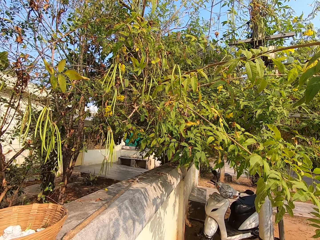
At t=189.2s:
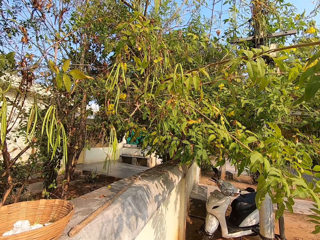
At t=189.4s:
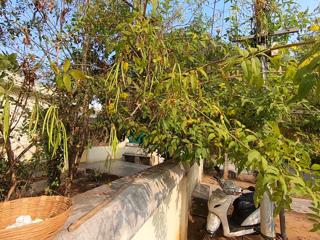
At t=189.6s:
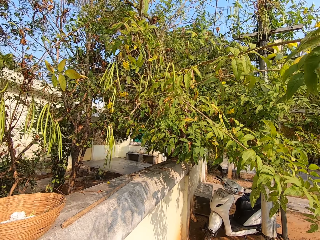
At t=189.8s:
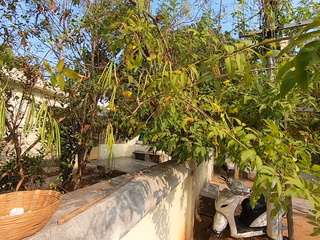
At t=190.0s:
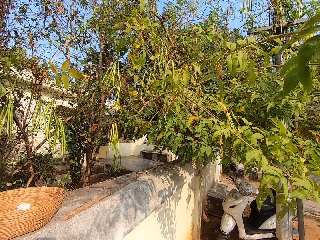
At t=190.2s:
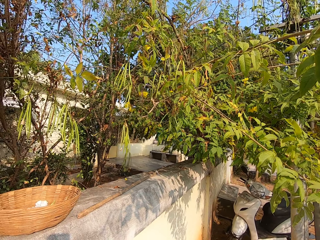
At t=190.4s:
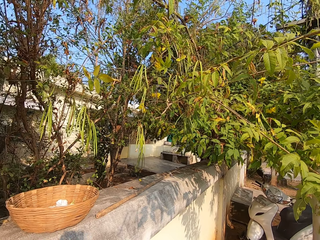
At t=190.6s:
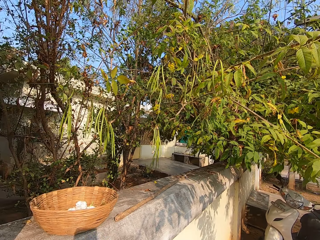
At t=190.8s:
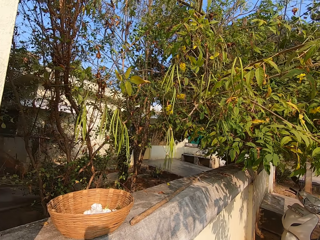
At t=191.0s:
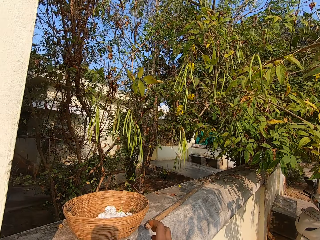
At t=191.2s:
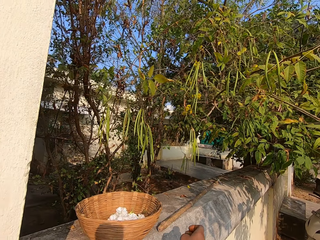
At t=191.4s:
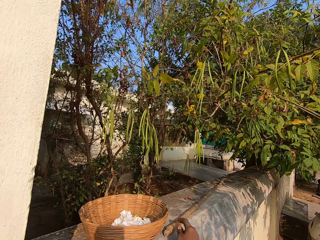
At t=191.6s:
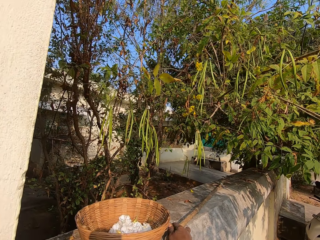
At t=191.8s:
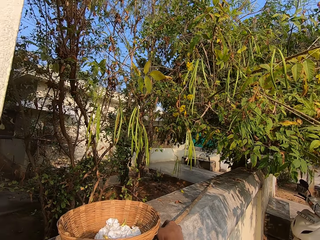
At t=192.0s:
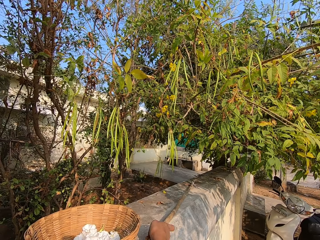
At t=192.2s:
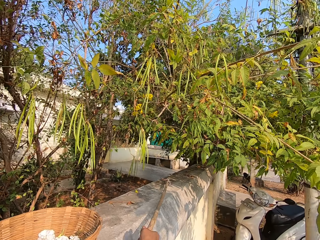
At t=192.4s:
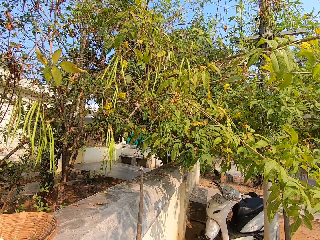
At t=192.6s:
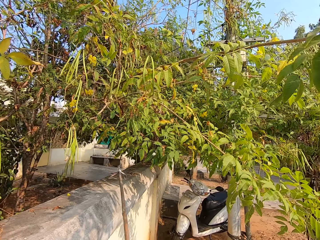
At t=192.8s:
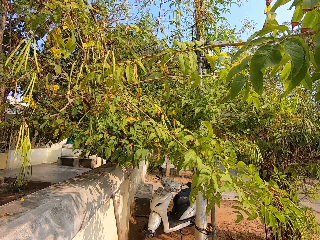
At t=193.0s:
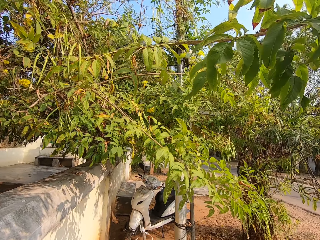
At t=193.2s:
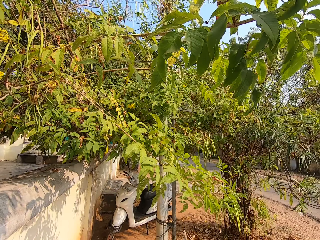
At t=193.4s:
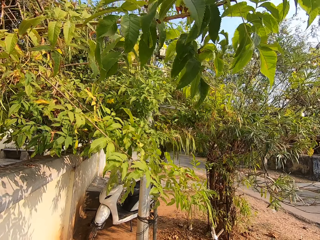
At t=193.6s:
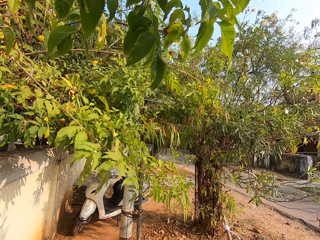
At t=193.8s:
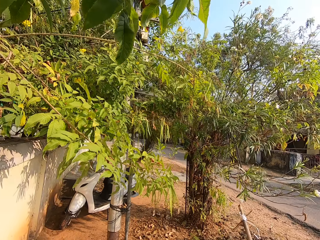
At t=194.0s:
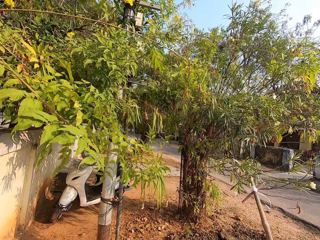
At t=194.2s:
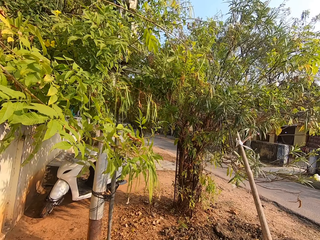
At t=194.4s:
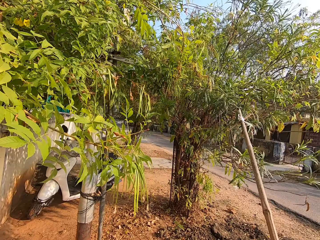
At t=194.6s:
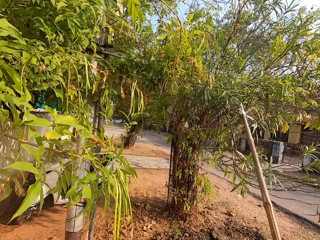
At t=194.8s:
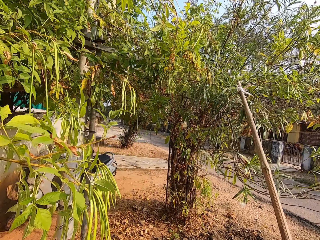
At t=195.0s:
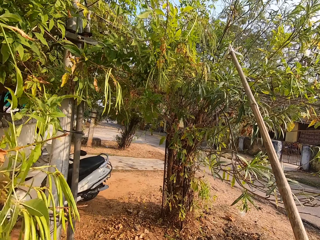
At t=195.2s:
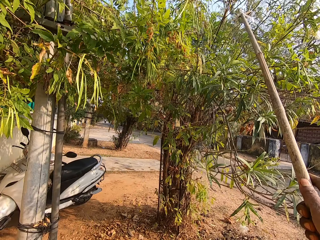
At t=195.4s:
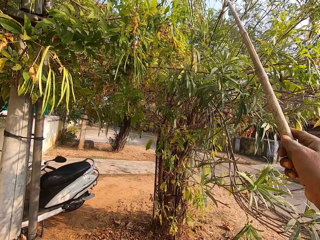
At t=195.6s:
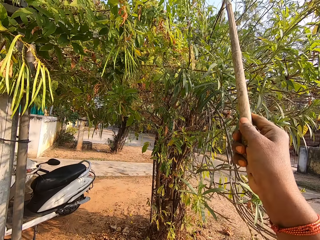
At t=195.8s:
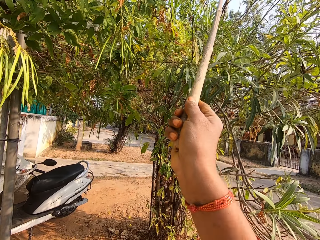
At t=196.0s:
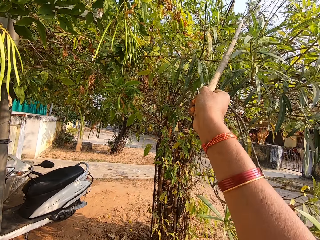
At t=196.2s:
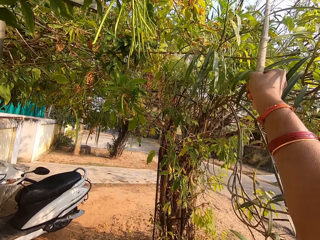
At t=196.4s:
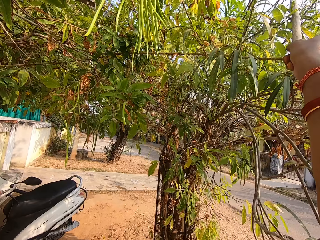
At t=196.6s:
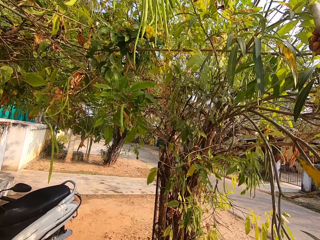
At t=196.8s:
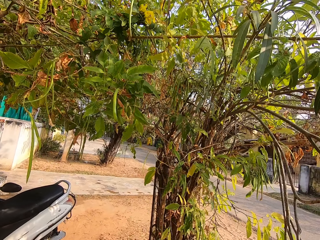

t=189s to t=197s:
The camera wearer picks up the rod on the fence of the house with his right hand.

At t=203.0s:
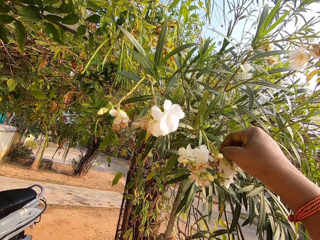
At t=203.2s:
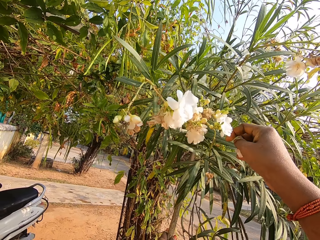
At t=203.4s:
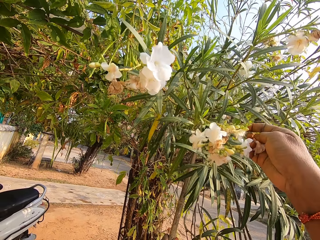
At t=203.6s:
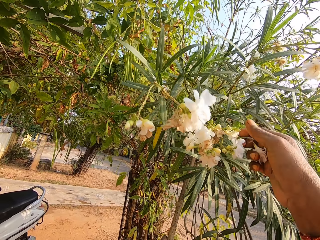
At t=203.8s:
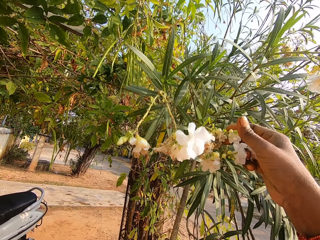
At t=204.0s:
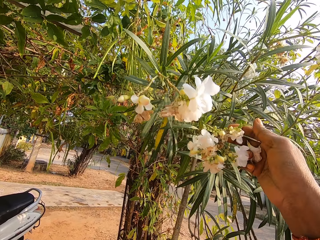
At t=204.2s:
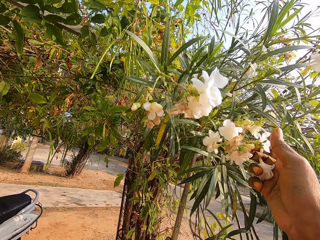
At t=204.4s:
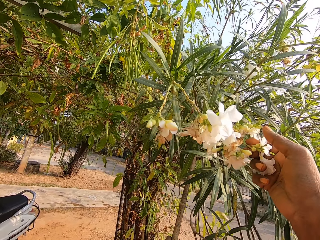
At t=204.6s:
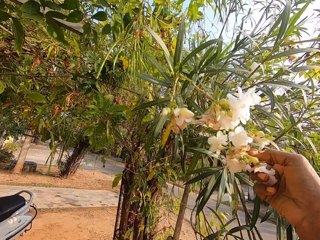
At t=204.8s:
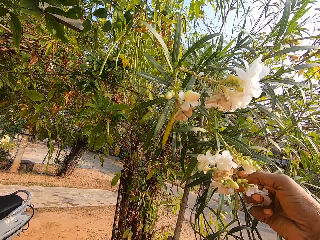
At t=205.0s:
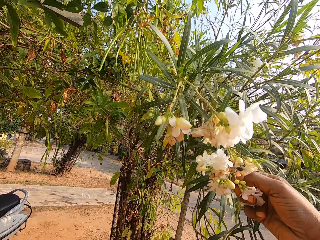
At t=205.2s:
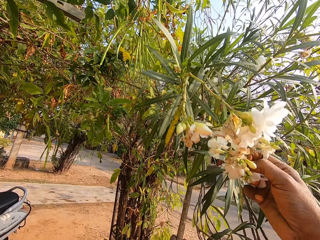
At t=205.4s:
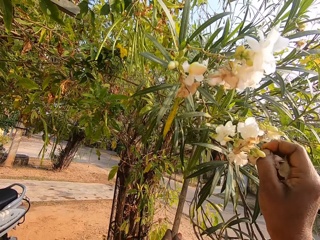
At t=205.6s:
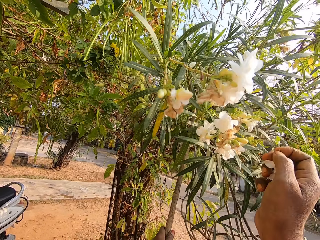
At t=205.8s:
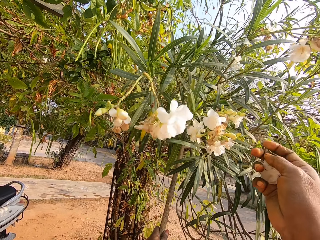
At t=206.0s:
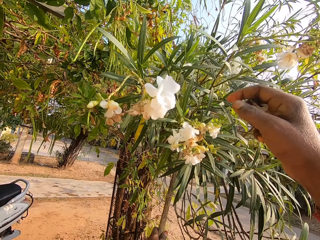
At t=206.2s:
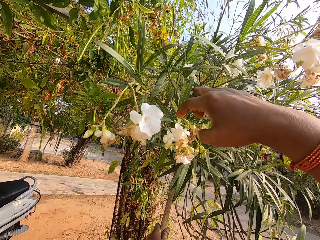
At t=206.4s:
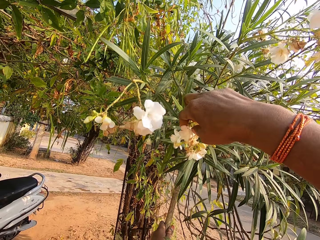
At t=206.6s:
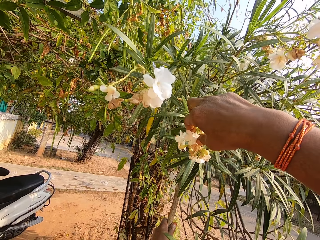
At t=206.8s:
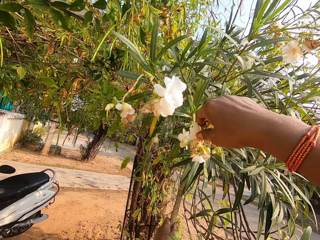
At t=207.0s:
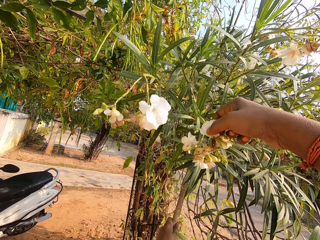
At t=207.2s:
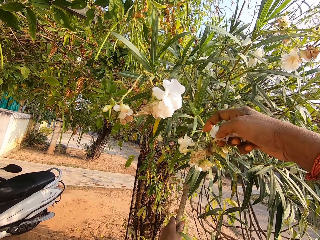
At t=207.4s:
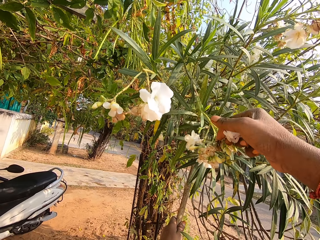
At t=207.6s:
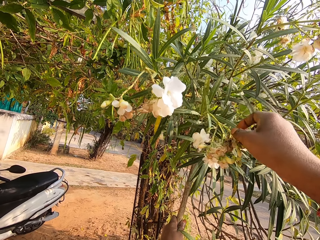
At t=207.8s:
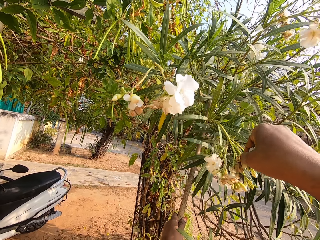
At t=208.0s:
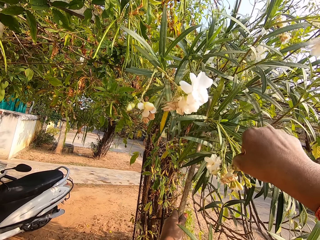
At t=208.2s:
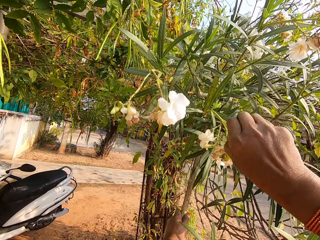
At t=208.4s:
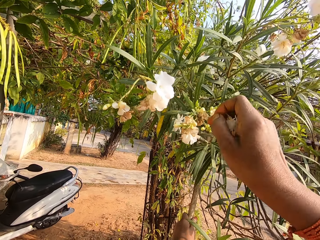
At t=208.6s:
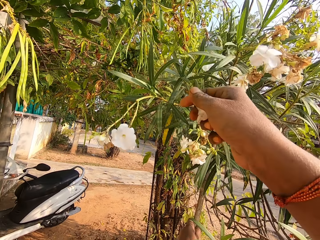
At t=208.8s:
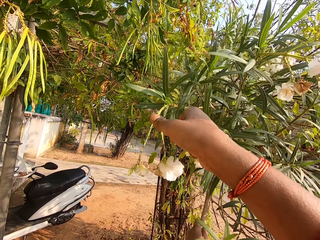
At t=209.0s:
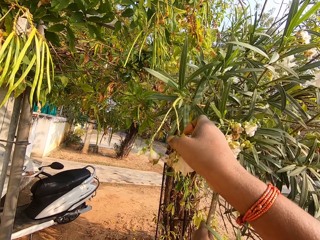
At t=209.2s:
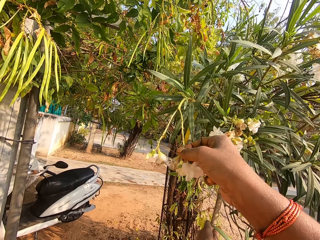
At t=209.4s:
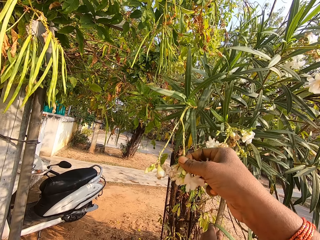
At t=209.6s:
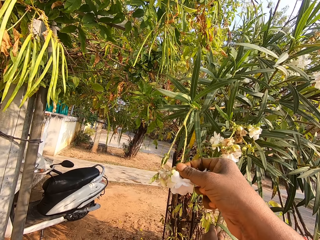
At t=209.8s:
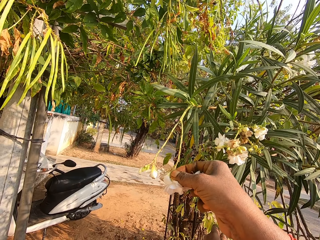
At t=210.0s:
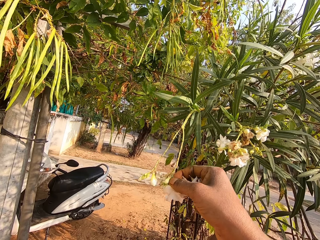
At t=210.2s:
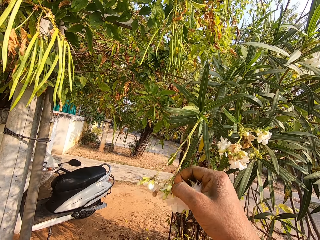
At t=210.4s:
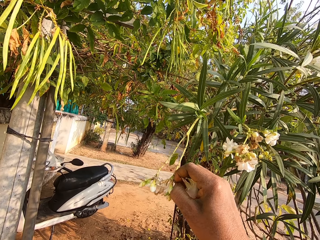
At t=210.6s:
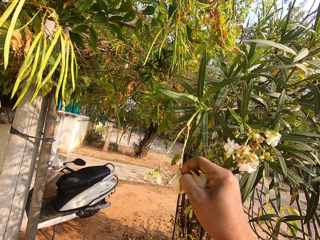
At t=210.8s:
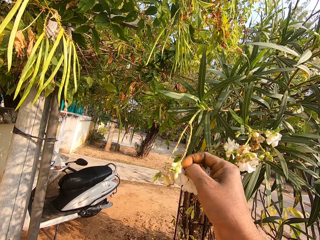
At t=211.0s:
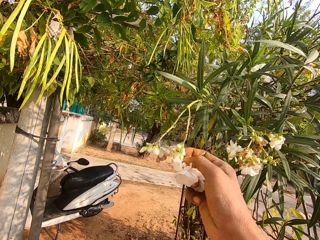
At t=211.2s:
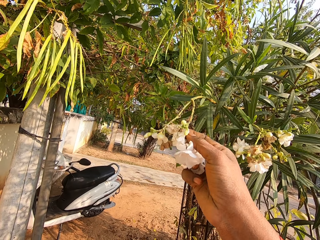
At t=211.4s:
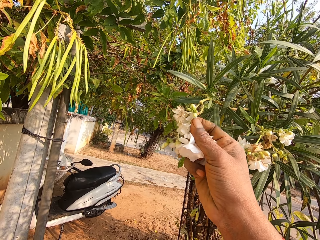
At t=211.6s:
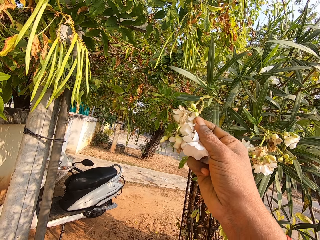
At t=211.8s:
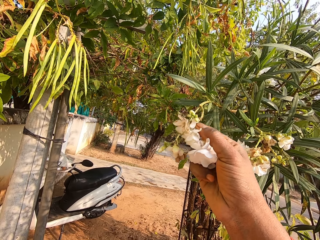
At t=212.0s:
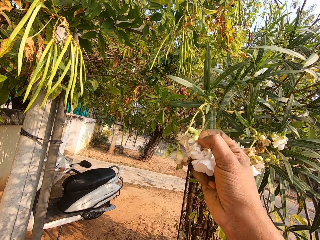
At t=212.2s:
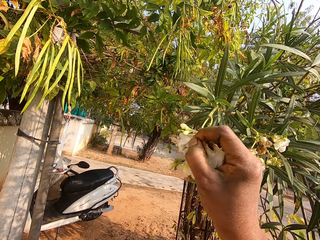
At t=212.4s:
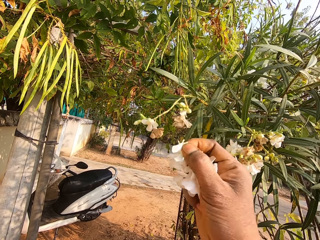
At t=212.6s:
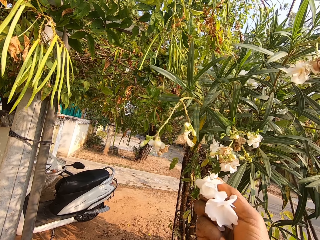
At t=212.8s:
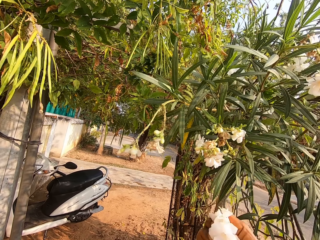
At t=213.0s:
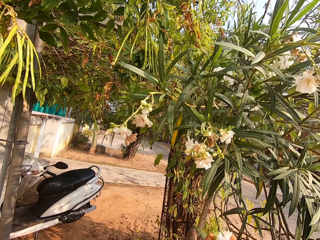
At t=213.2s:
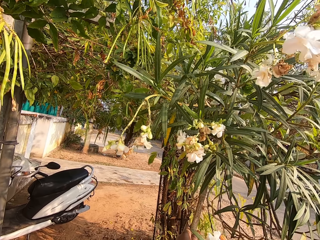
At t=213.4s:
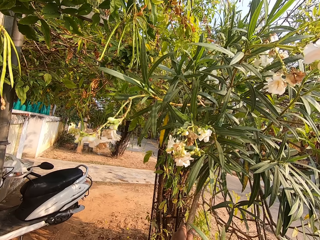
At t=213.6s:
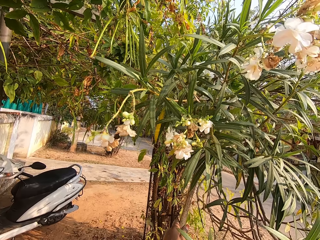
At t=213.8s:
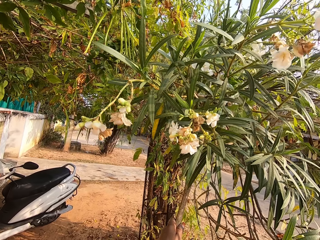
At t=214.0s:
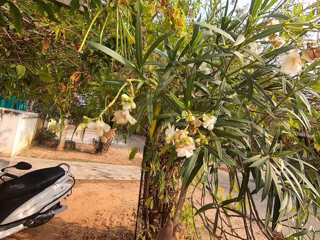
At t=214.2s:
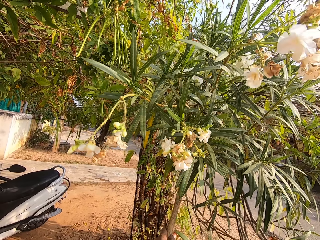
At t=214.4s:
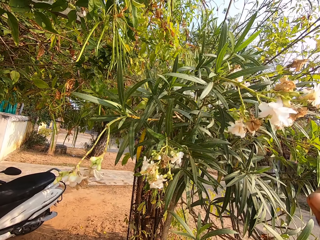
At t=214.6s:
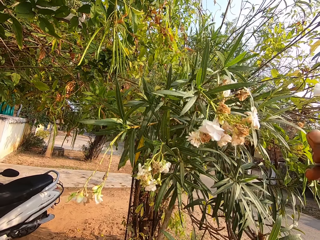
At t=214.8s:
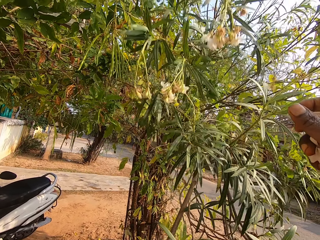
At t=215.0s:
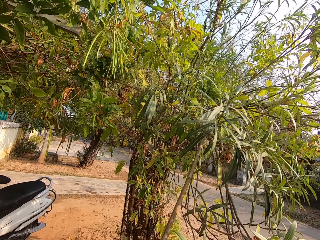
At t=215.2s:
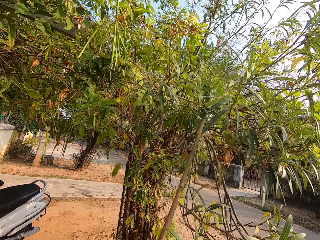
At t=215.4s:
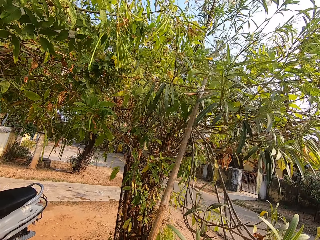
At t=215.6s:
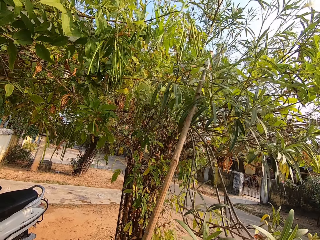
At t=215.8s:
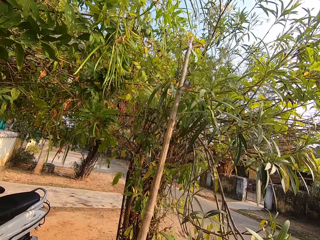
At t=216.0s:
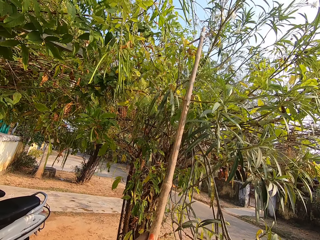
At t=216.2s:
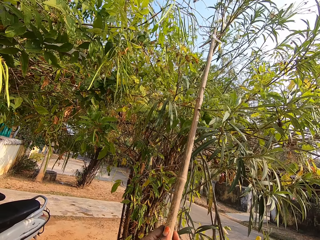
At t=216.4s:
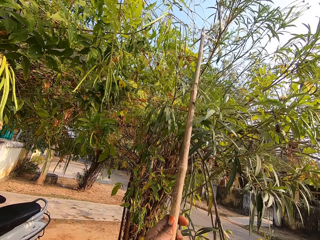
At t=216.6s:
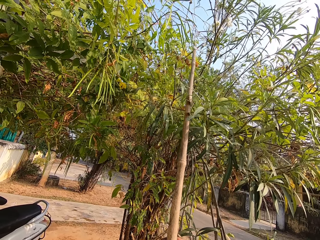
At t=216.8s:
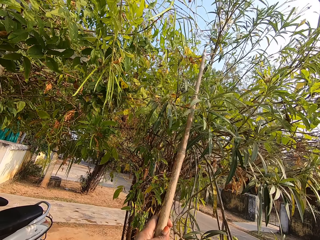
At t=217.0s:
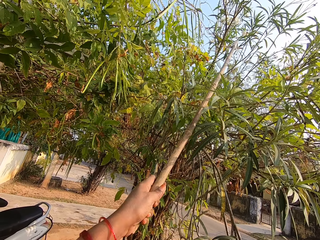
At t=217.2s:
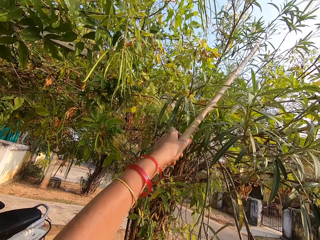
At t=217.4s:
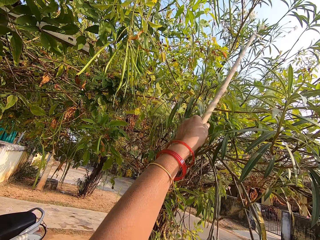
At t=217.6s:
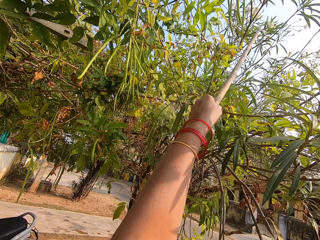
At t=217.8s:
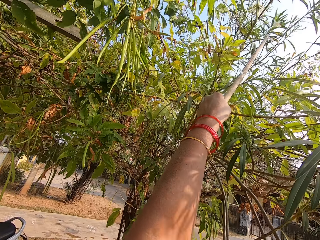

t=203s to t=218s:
The camera wearer plucks flowers on the tree with his right hand. He does this repeatedly. He removes the rod from the branch of the tree with his right hand.
